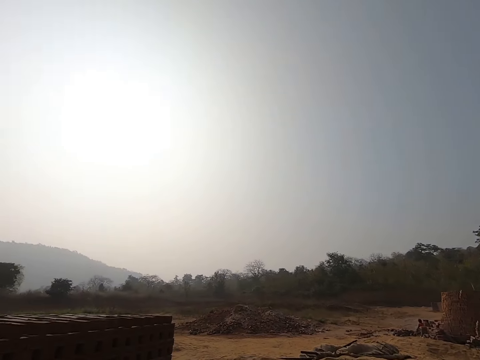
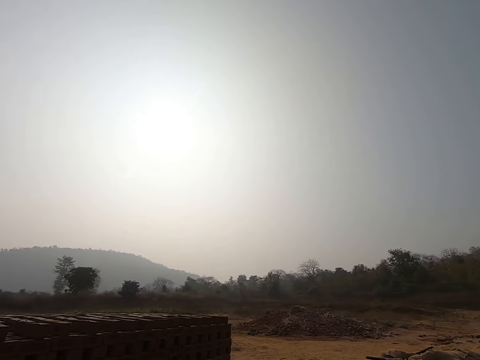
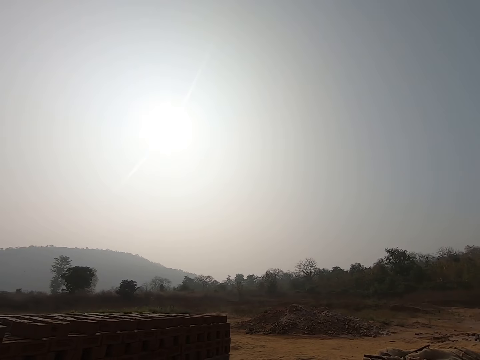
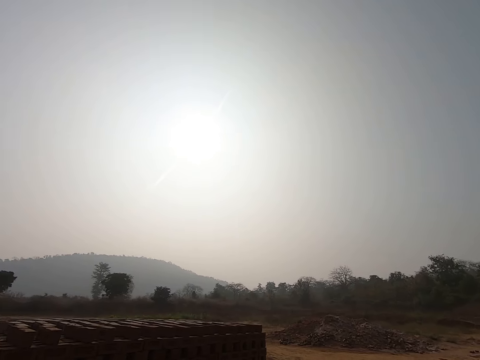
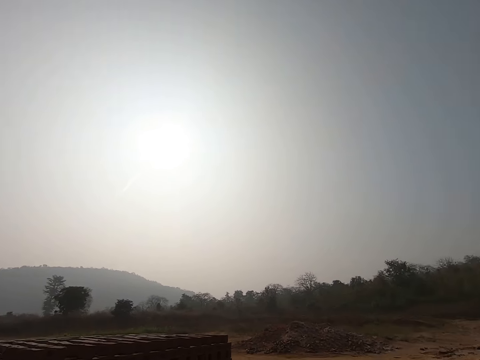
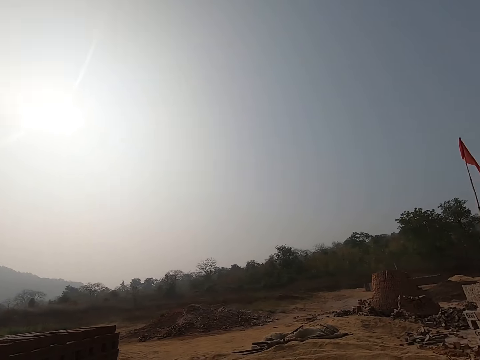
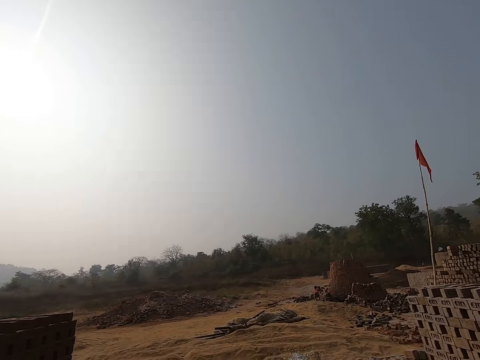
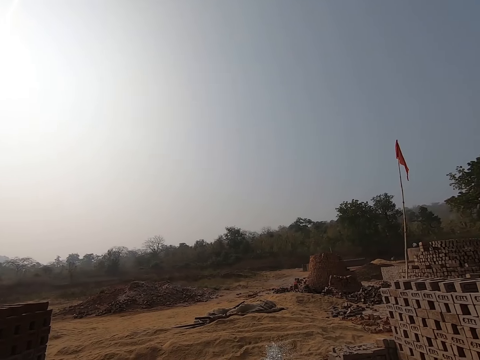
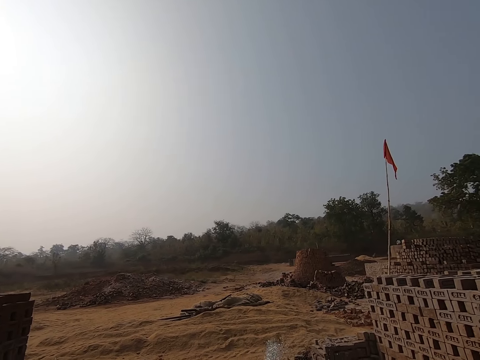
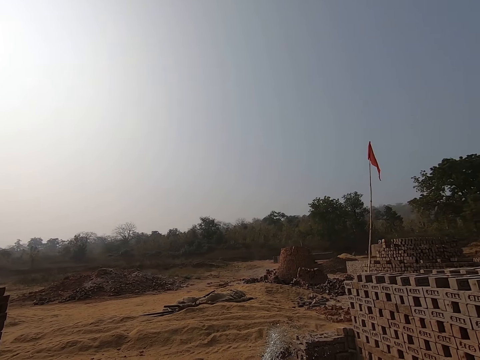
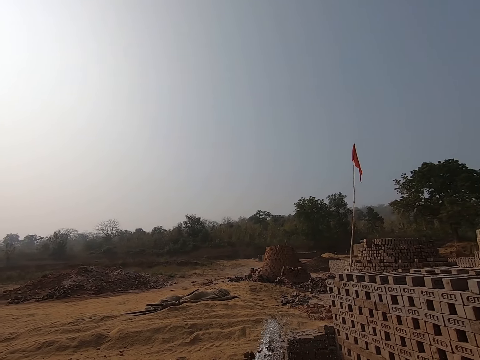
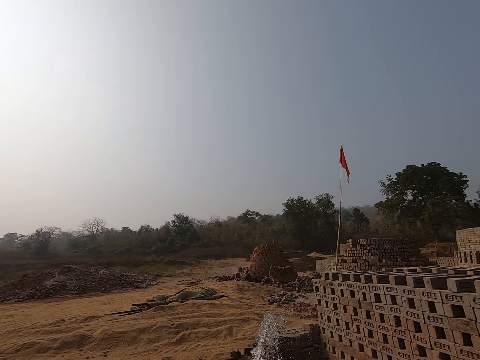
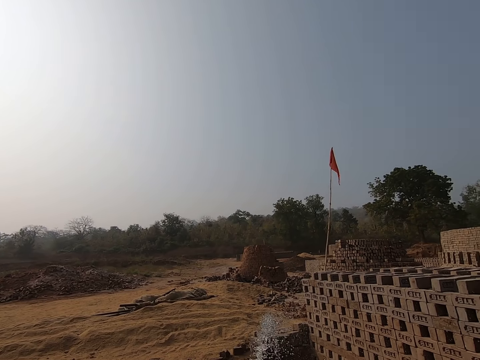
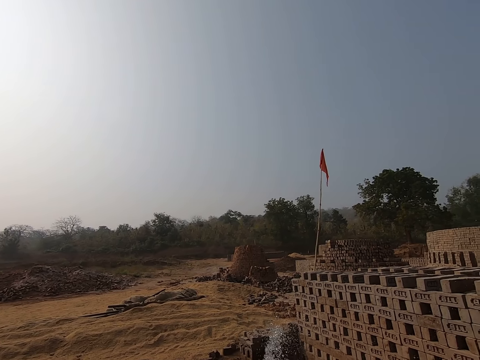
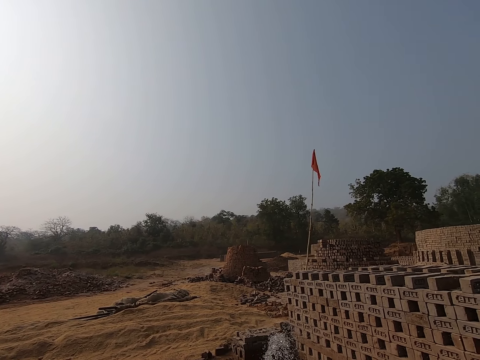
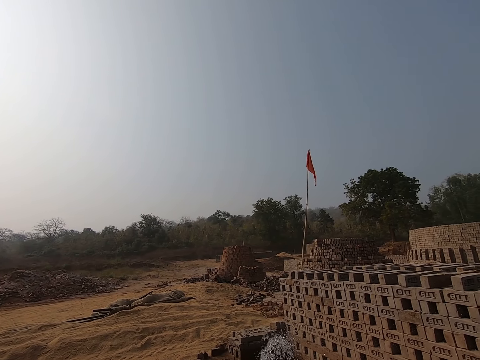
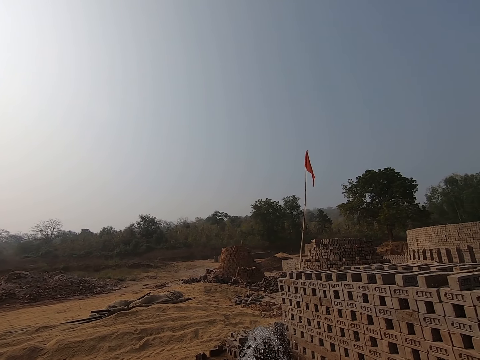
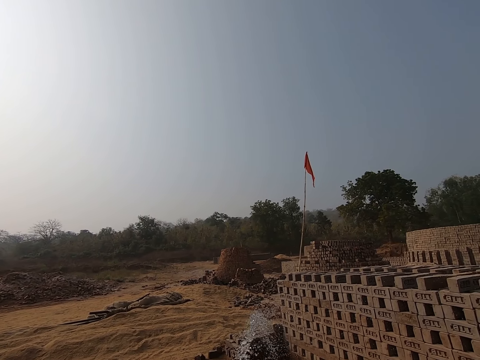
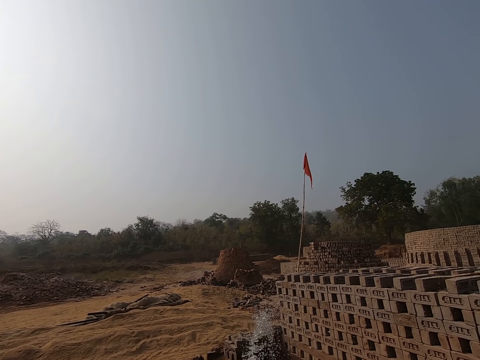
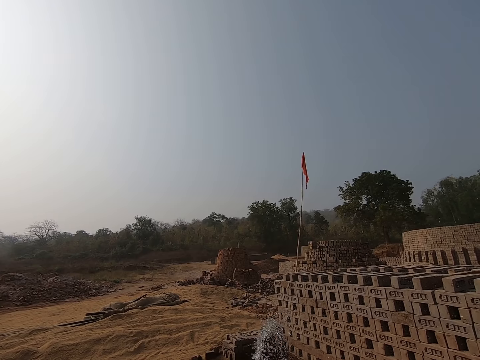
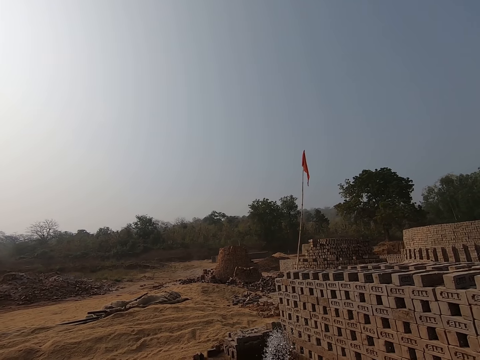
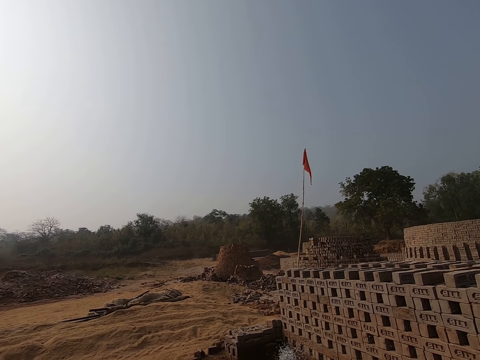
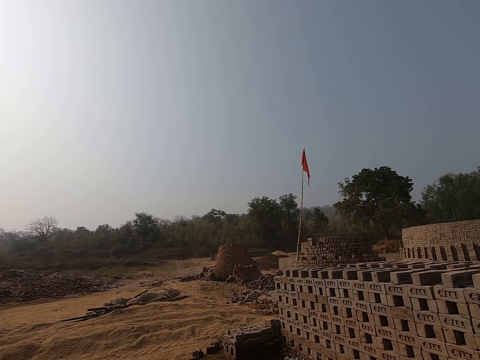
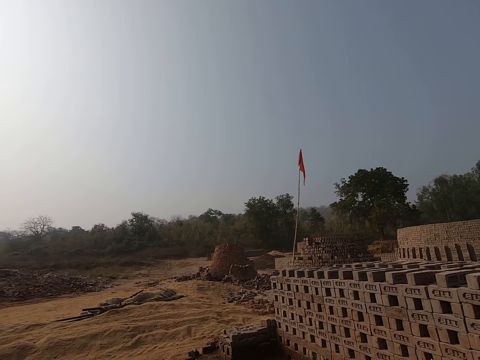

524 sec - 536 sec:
The camera wearer looks around.

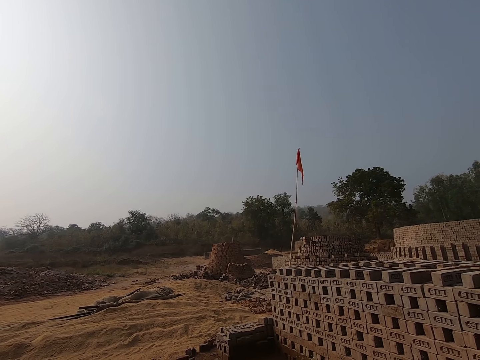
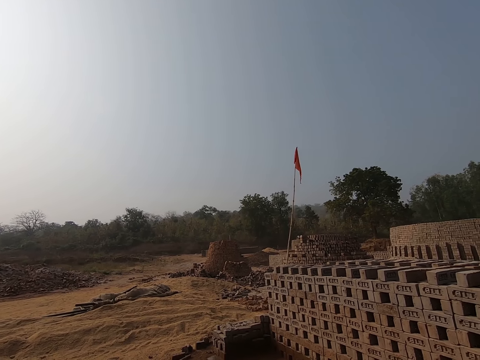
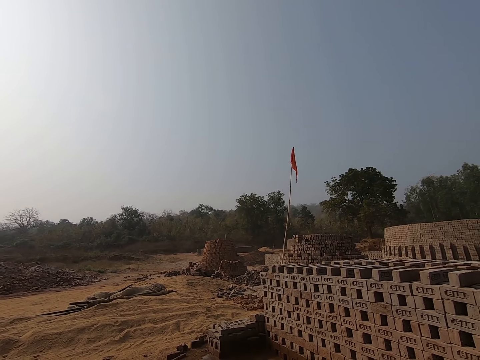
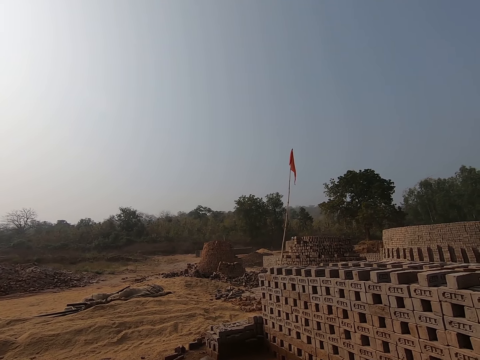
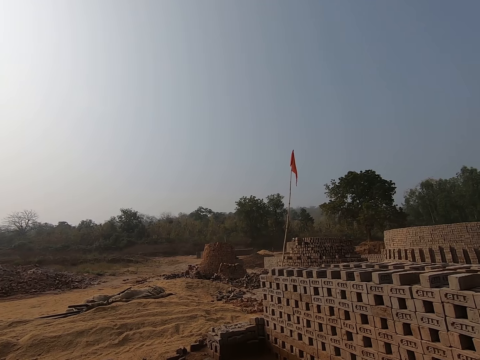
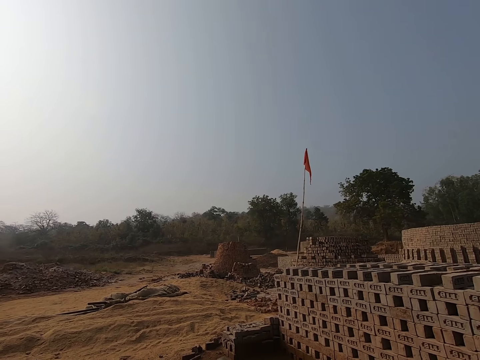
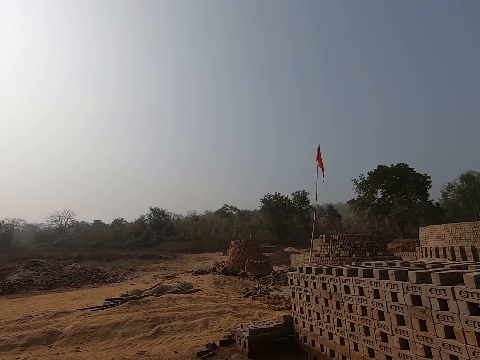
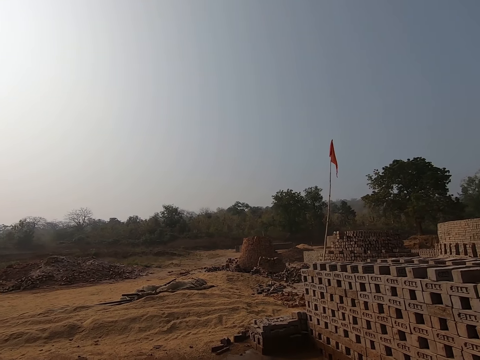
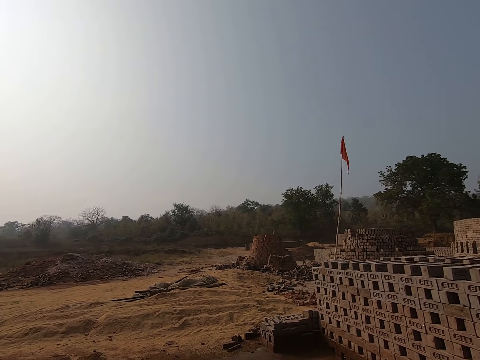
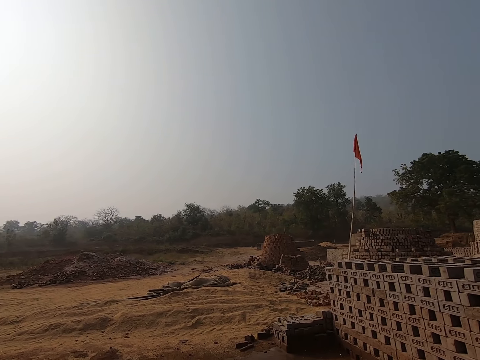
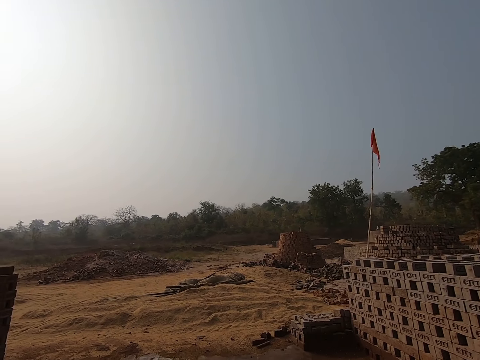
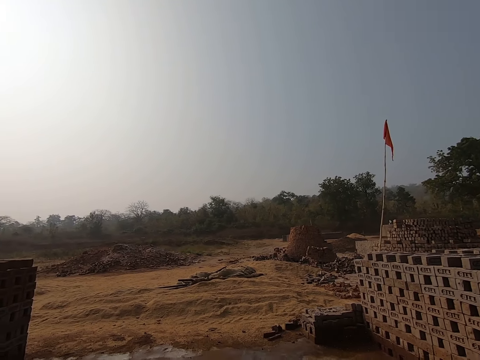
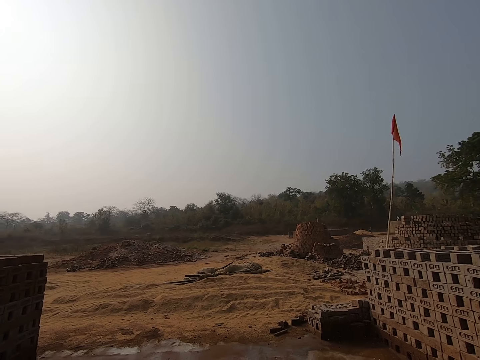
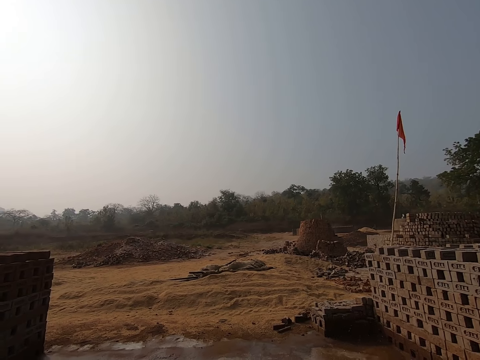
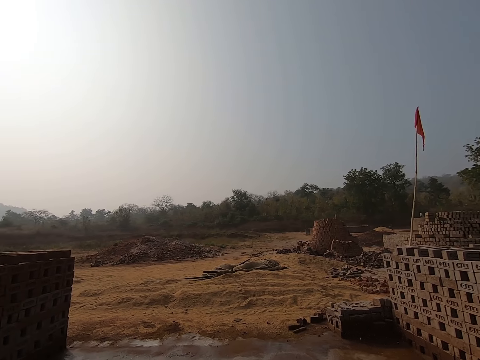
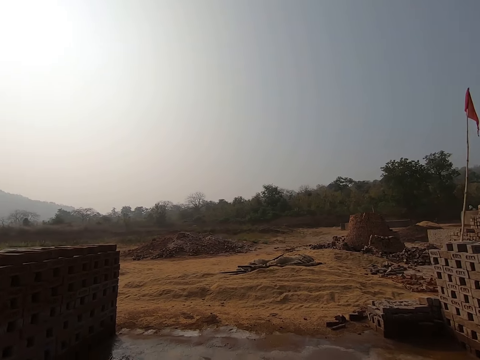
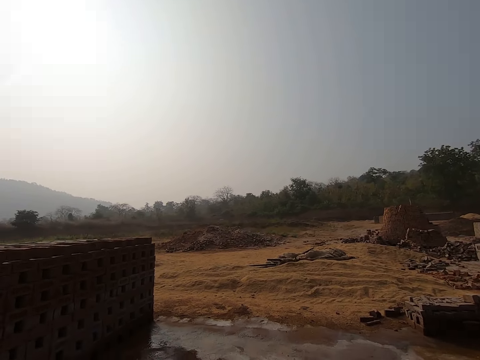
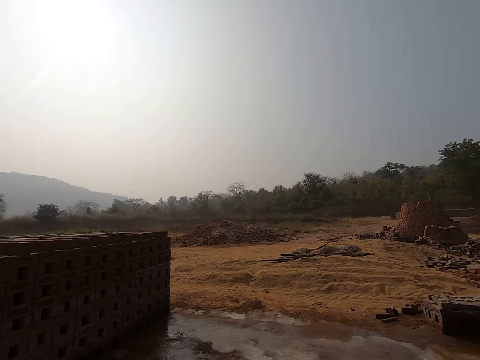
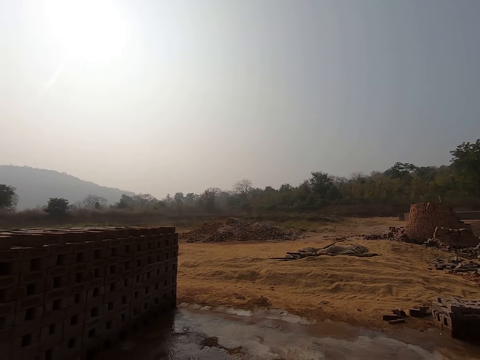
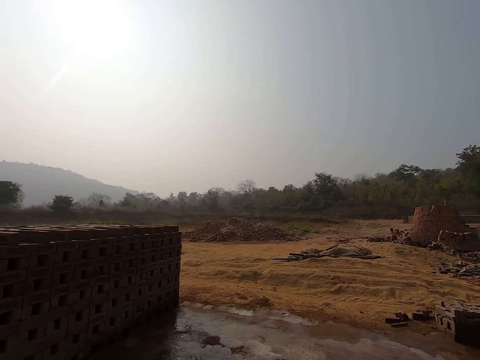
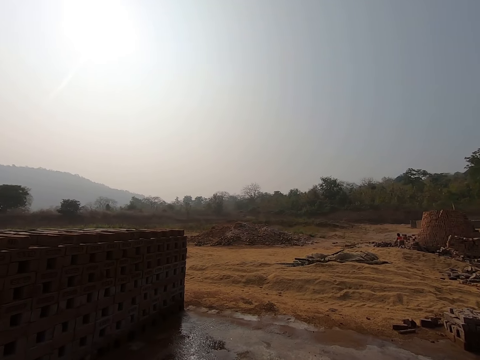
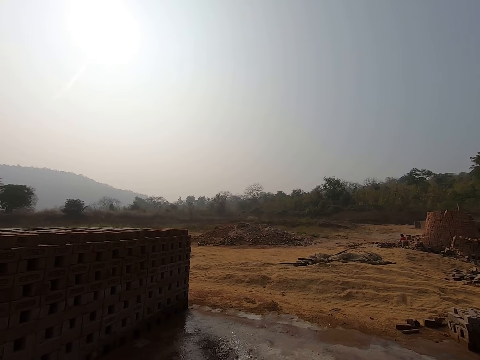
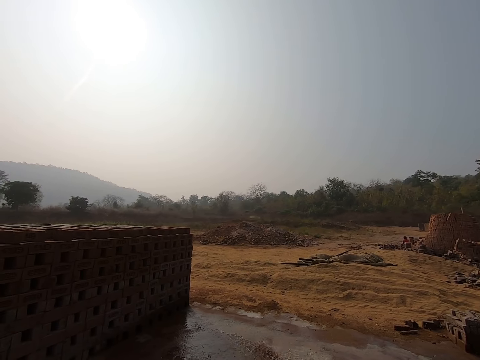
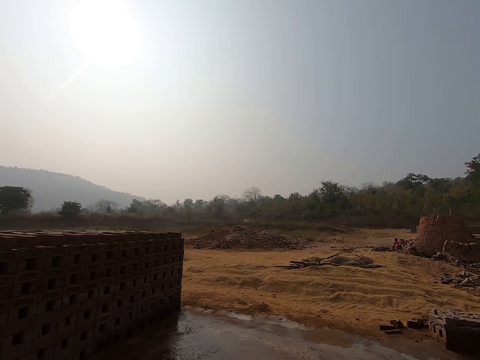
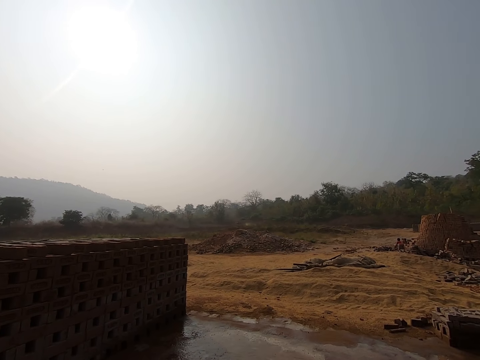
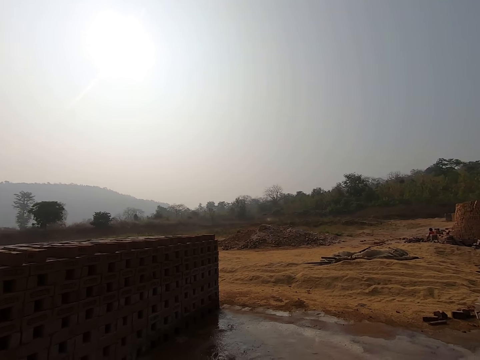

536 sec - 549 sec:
The camera wearer pours water on the dirt.

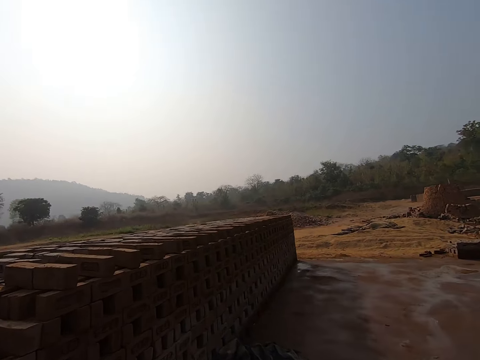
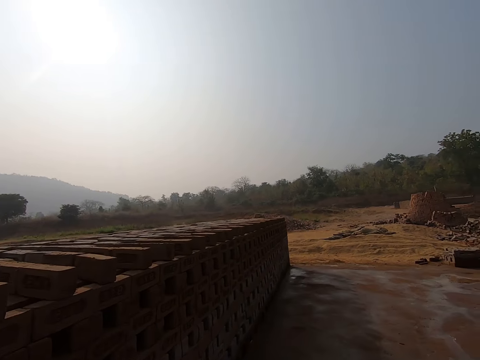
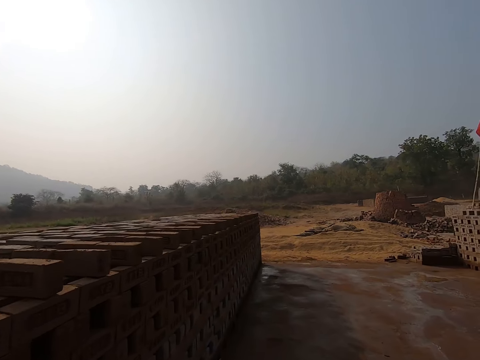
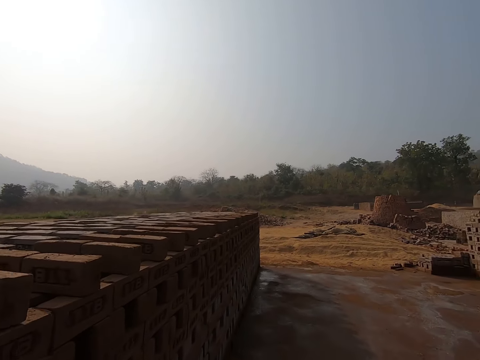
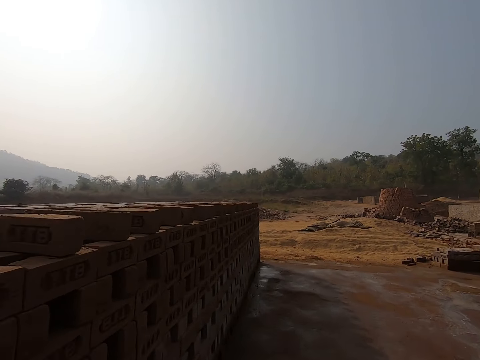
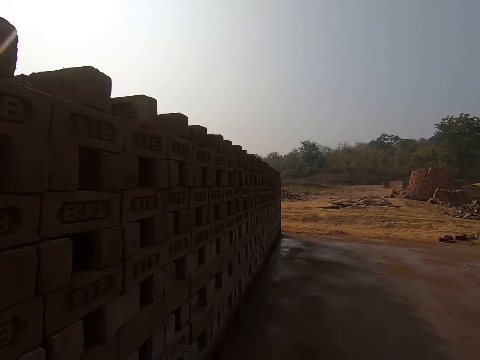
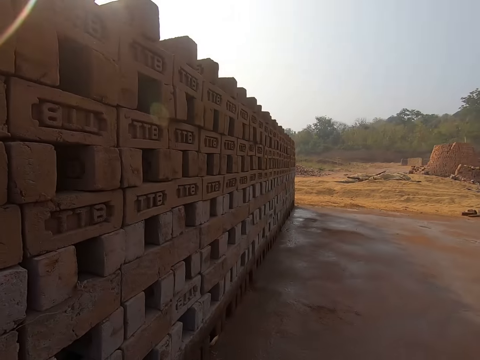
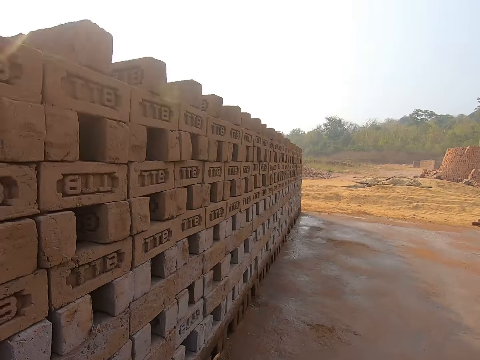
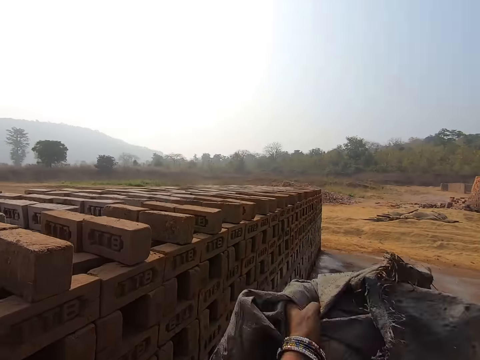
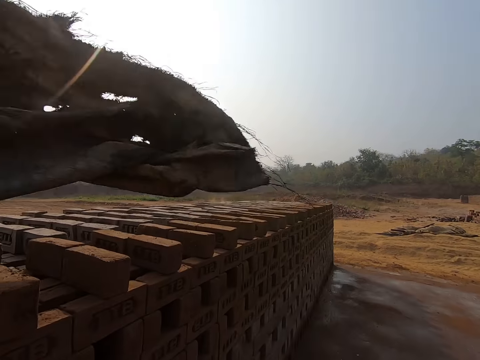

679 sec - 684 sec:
The camera wearer walks on the ground. They look around and move the sack.
